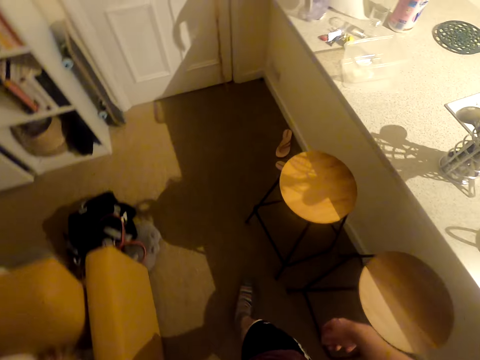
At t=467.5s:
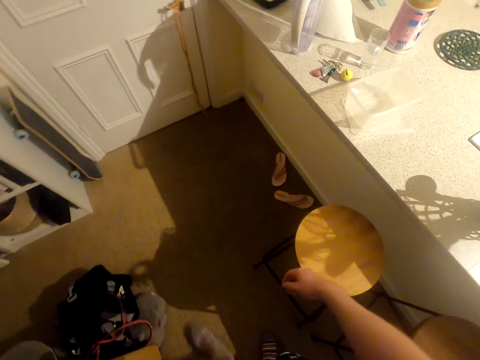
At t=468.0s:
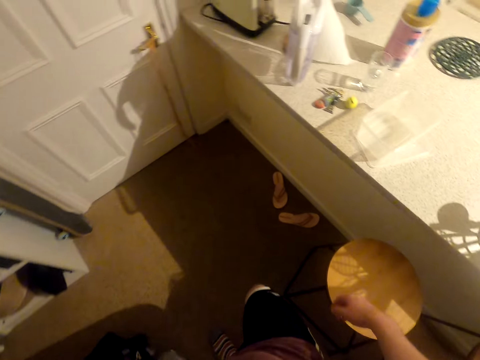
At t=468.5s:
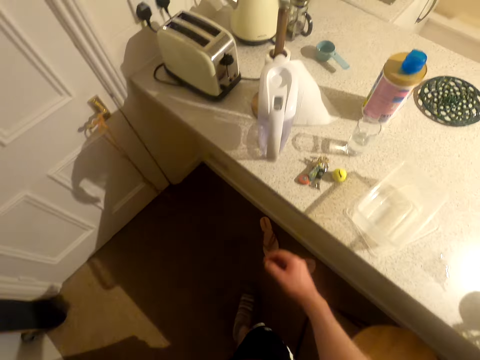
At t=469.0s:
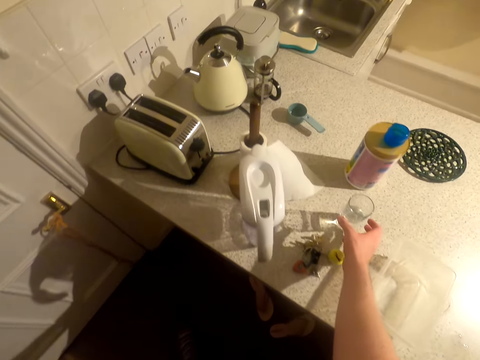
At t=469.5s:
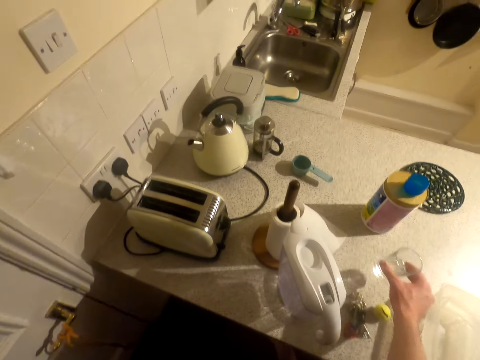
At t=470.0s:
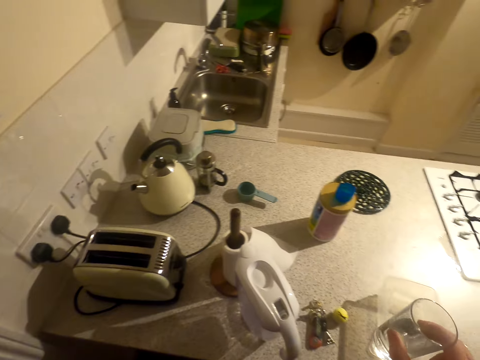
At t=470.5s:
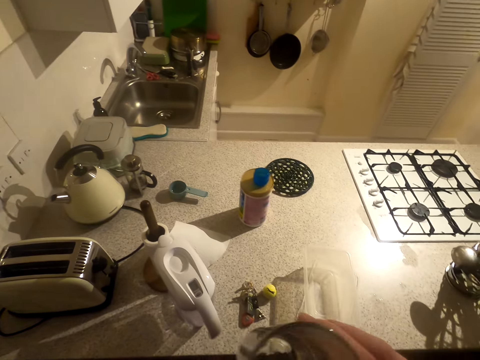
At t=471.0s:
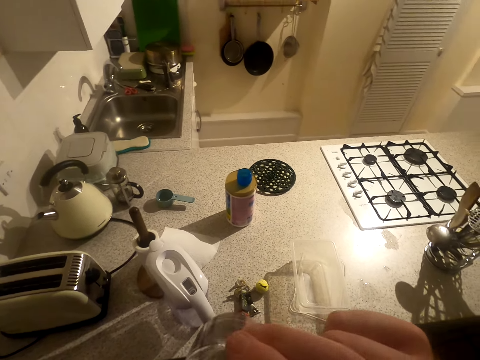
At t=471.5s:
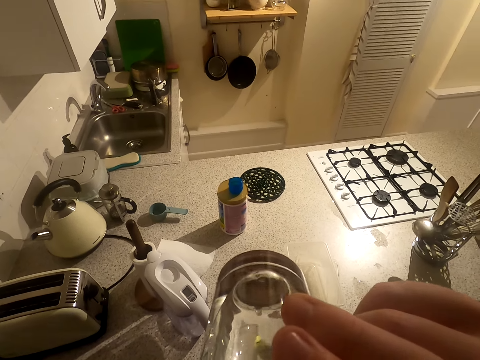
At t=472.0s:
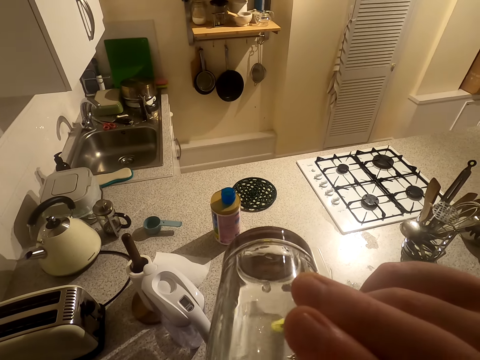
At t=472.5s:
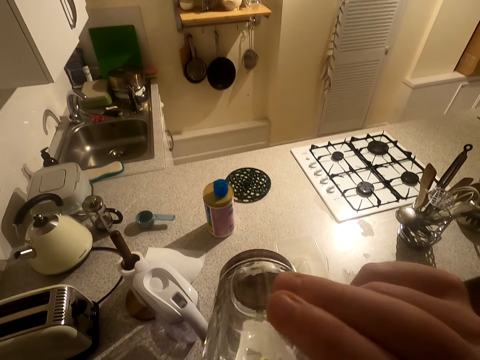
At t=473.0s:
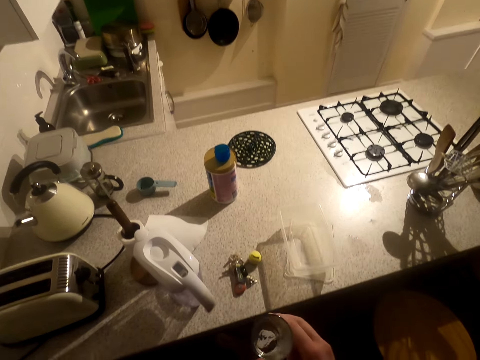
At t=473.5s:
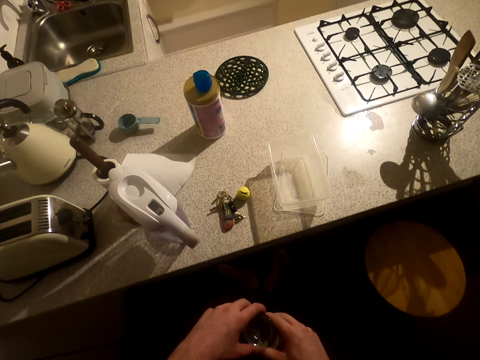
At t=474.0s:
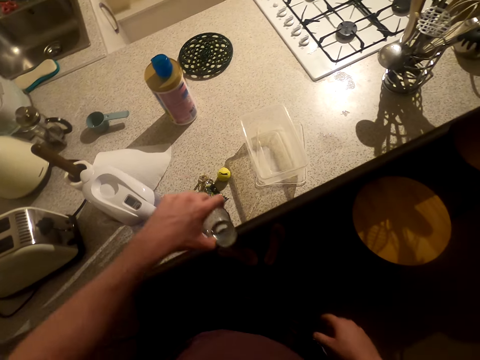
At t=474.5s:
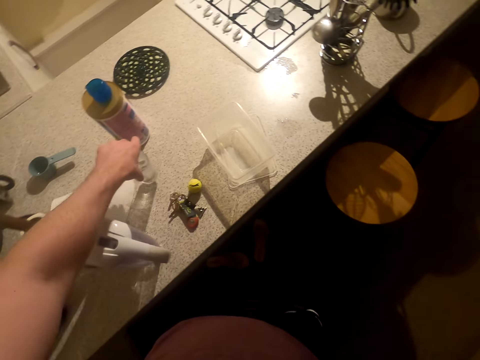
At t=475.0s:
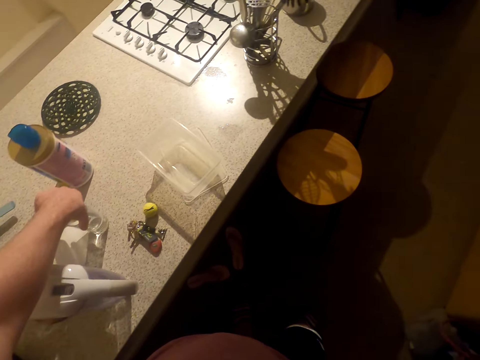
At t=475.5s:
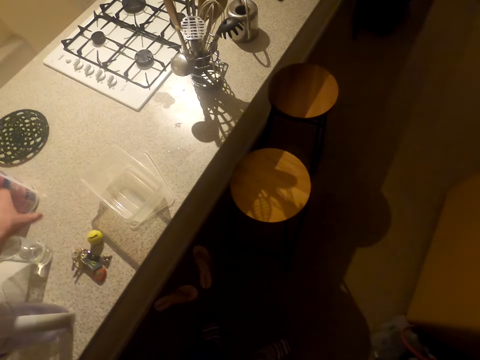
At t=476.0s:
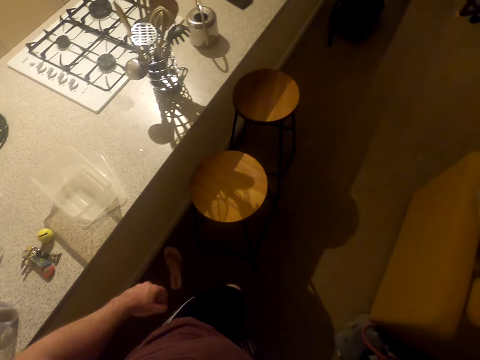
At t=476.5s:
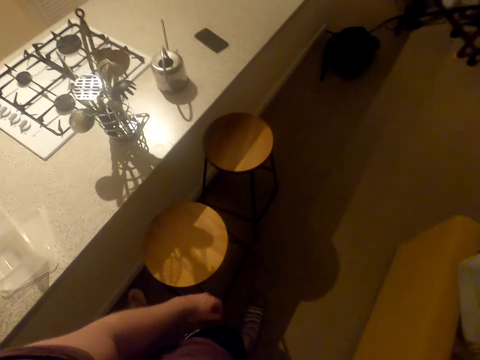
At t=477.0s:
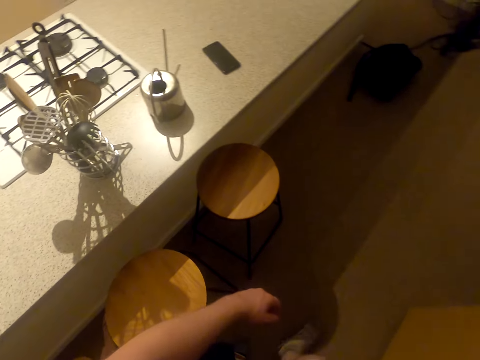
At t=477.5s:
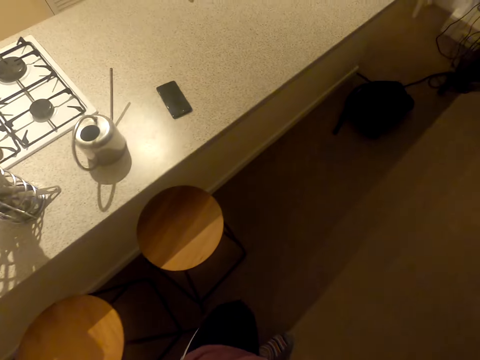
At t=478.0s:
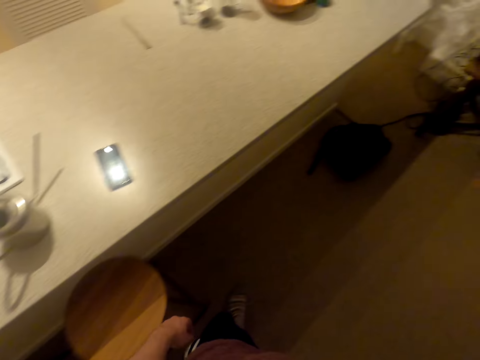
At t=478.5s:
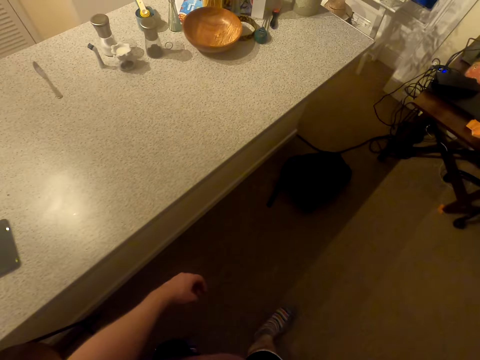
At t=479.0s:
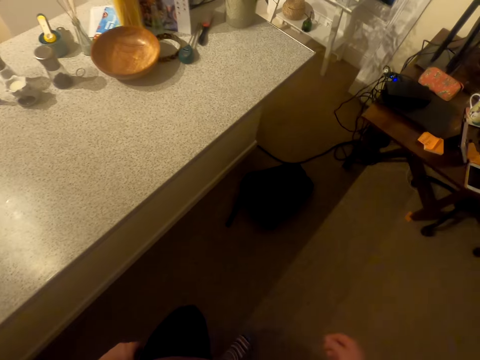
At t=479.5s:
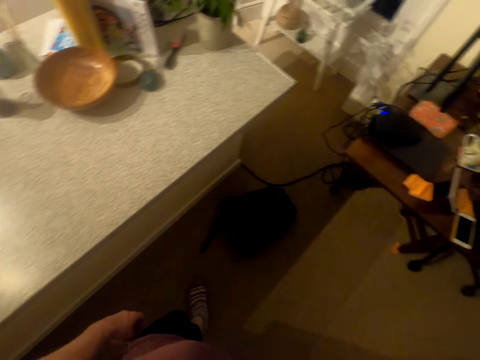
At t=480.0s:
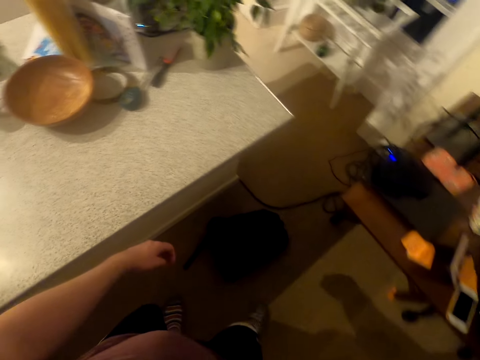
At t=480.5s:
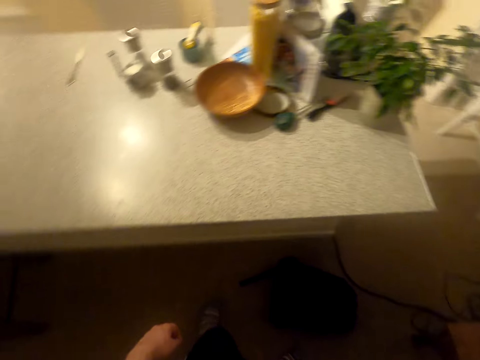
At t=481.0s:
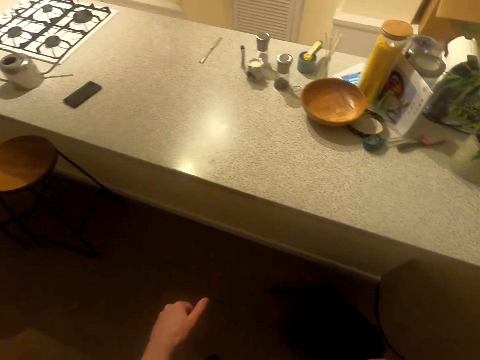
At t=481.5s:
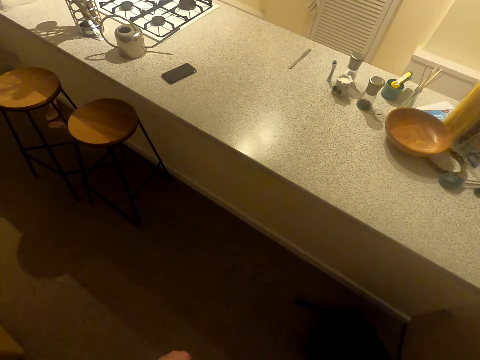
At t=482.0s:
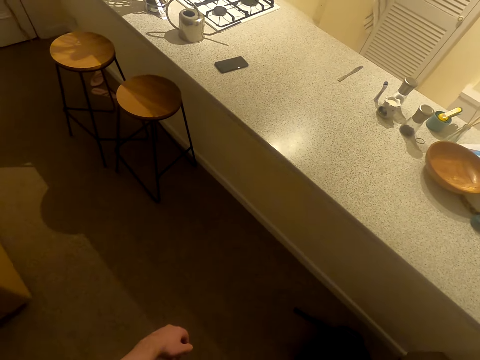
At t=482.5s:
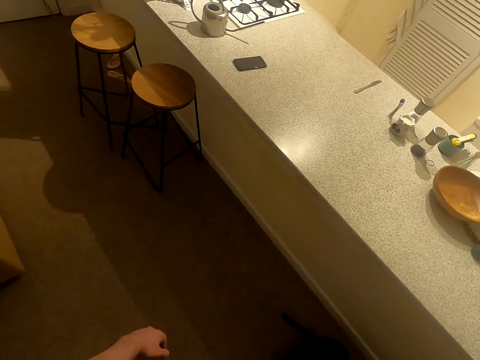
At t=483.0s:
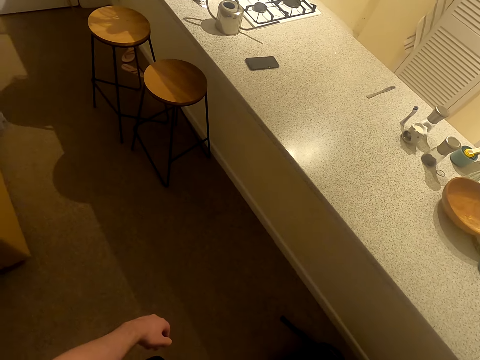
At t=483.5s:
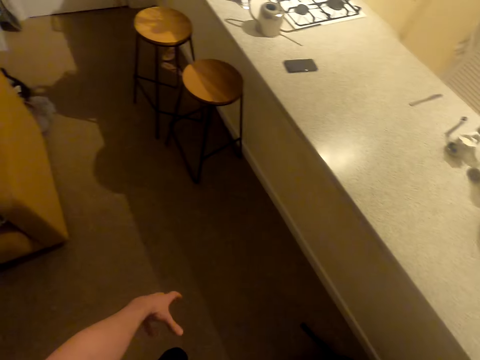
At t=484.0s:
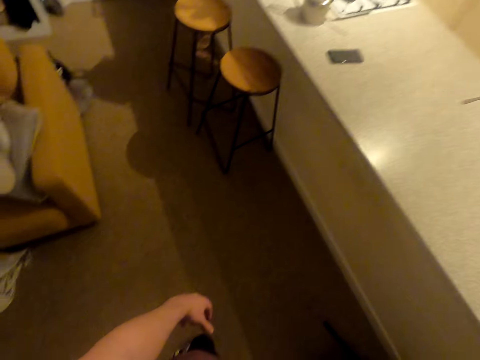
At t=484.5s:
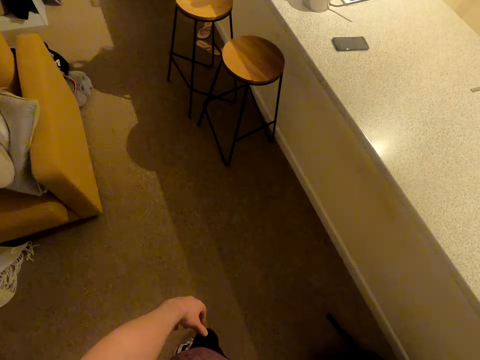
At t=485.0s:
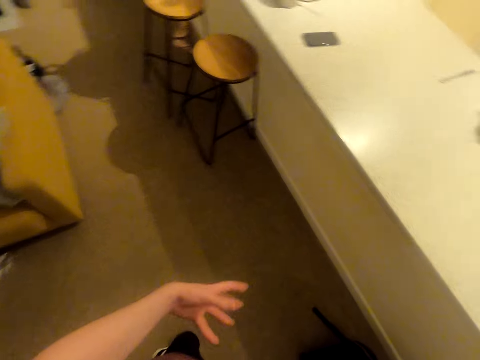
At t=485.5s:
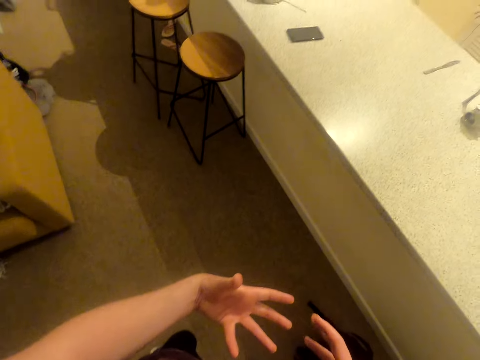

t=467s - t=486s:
The camera wearer picks the glass of water. They drink water. They hold the glass with the left hand. They put the glass down. They walk around. They stand. They look around.

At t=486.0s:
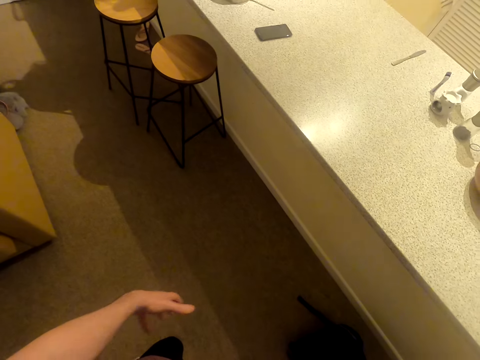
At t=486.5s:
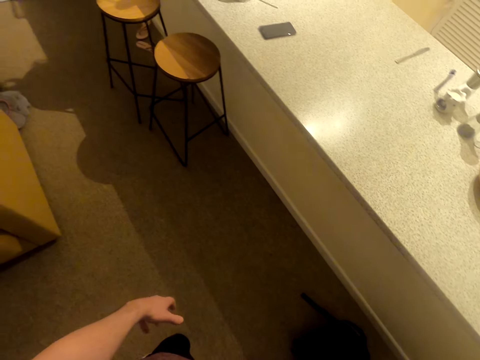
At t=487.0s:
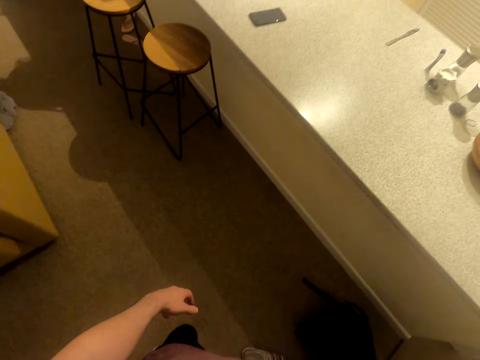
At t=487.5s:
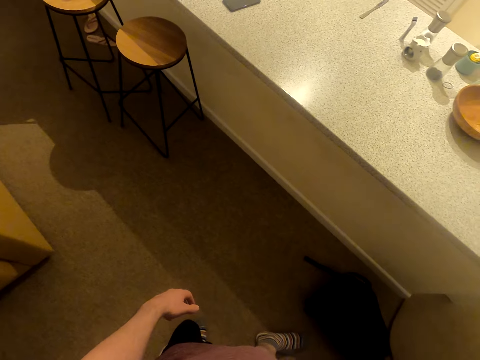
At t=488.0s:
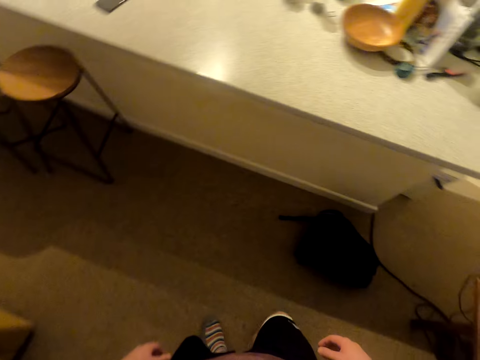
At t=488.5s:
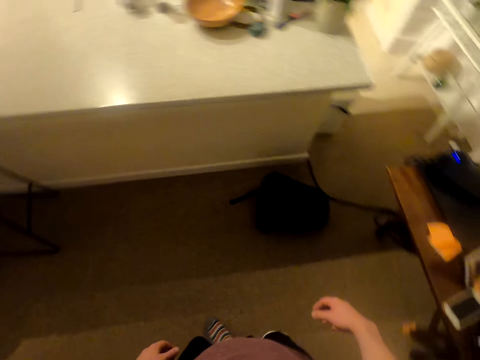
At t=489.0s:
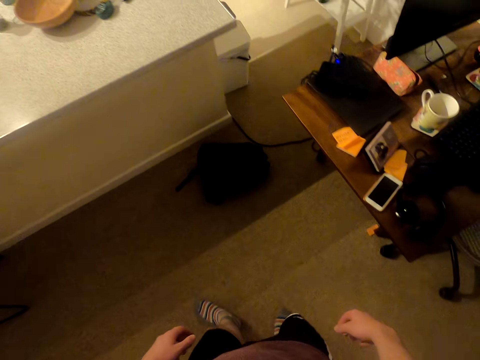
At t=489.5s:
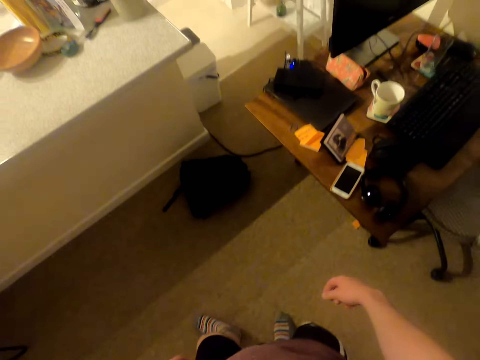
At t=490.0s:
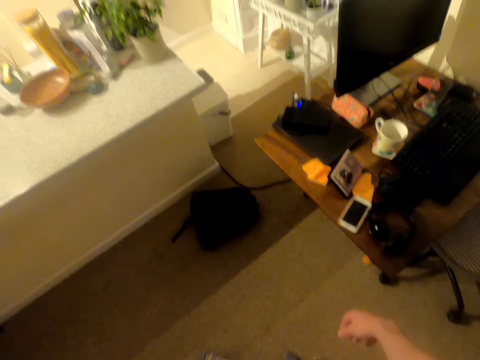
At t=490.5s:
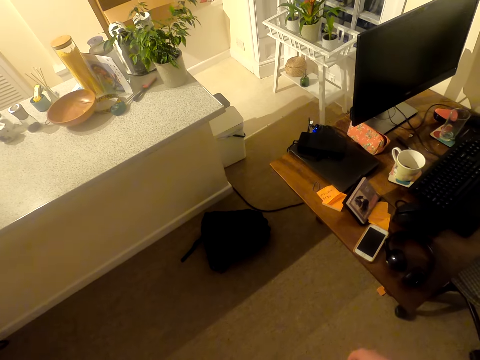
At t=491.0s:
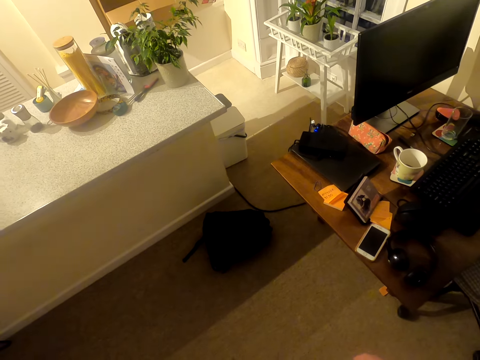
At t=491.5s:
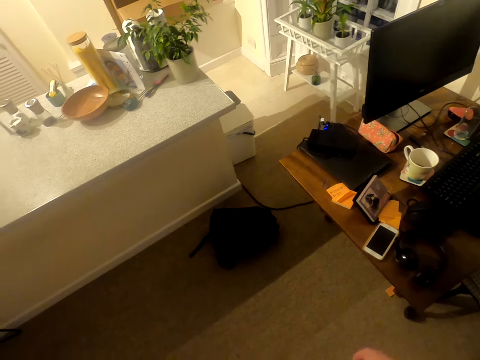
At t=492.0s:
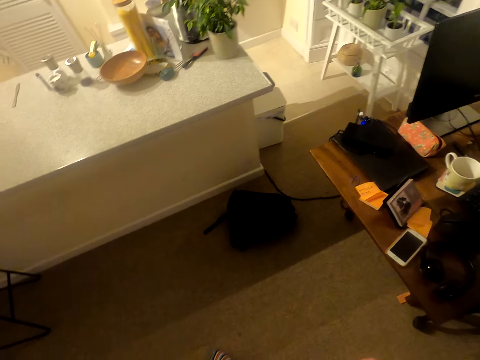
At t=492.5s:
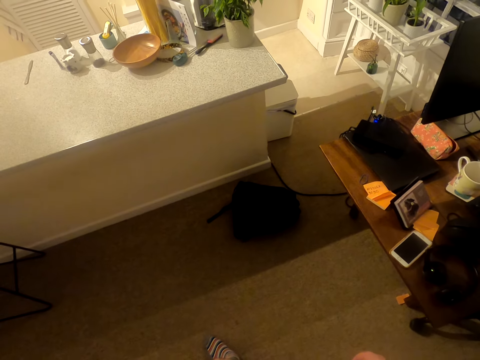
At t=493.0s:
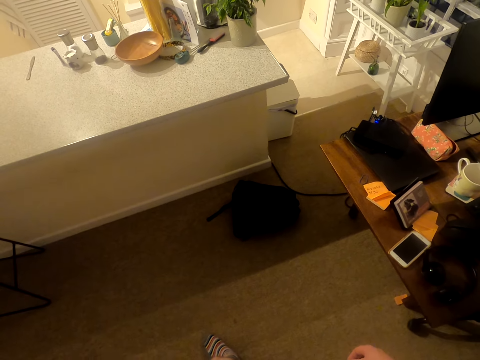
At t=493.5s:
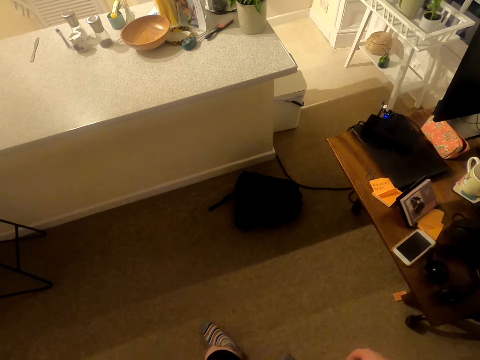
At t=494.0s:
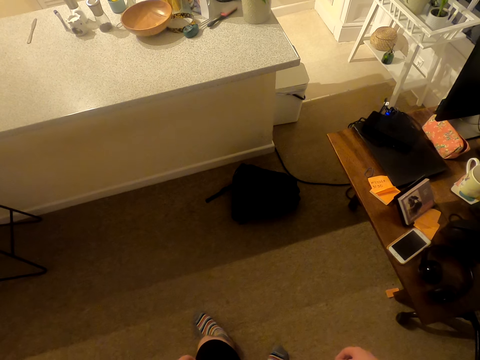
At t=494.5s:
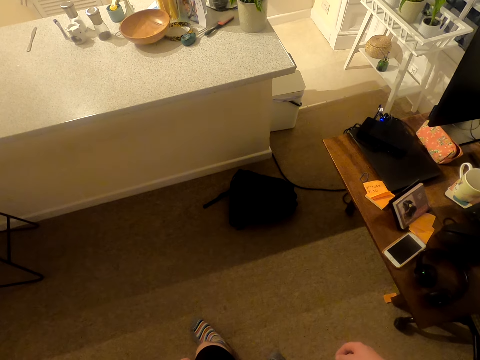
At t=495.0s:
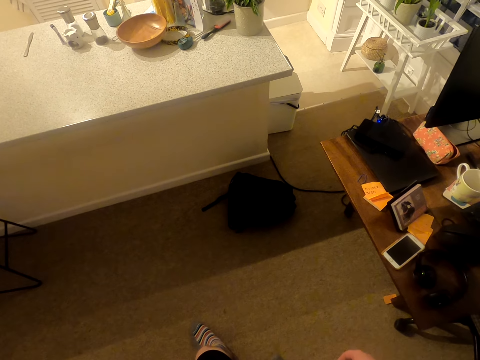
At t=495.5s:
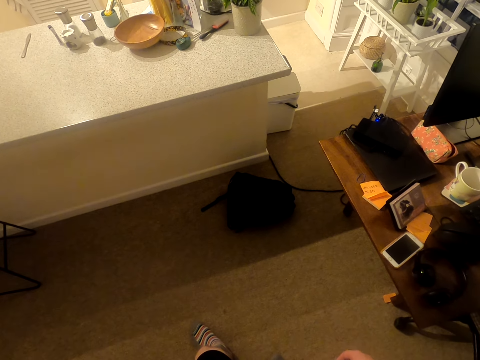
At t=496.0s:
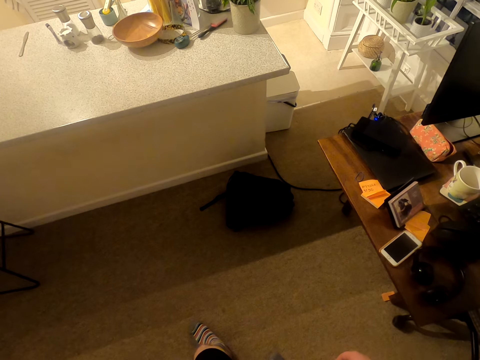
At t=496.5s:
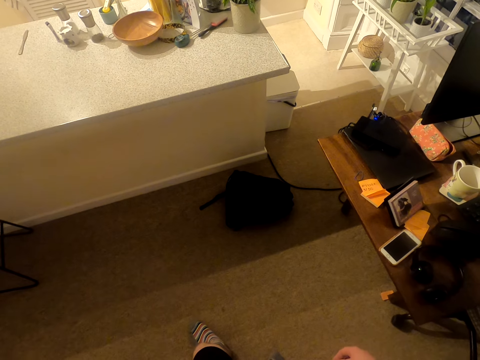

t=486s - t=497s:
The camera wearer turns around.
